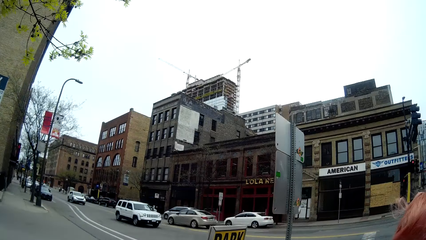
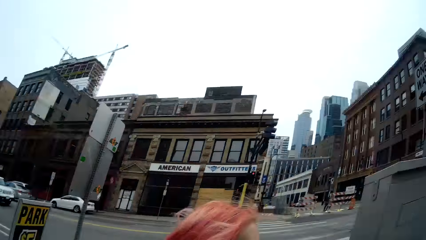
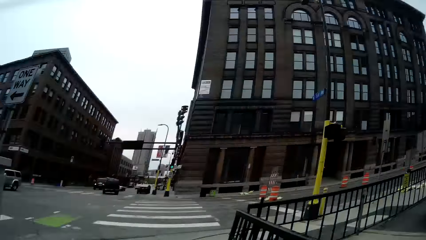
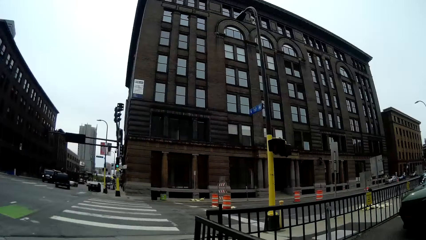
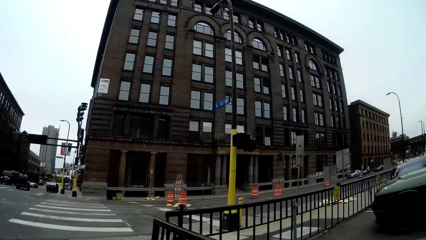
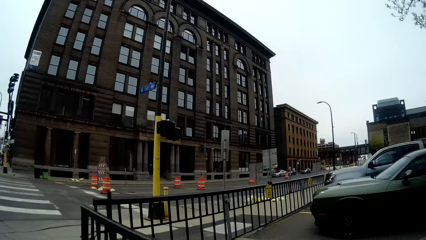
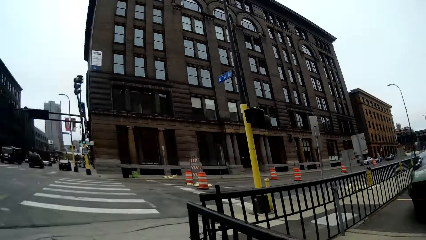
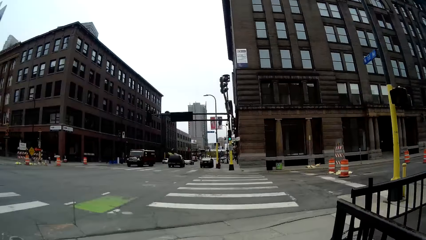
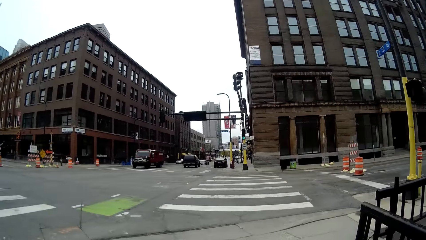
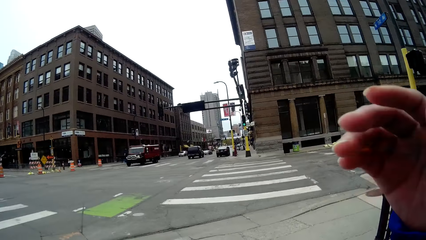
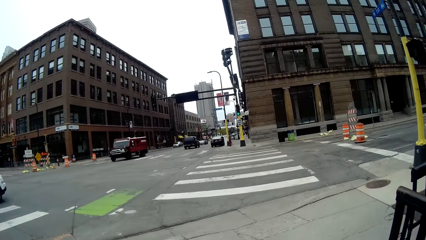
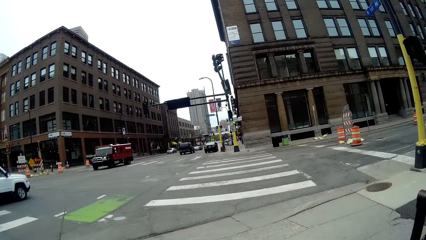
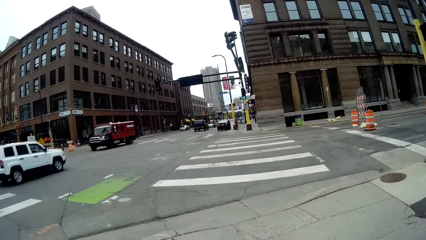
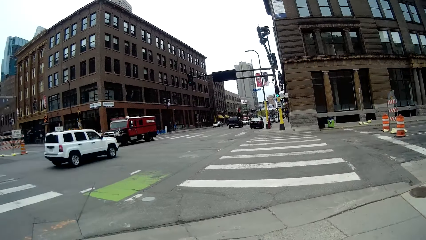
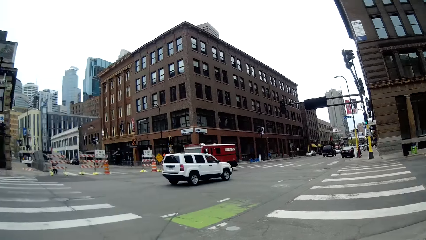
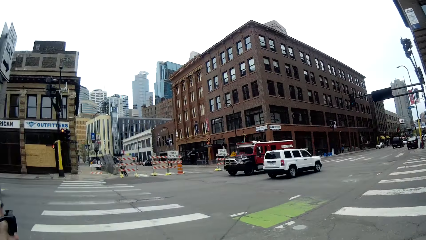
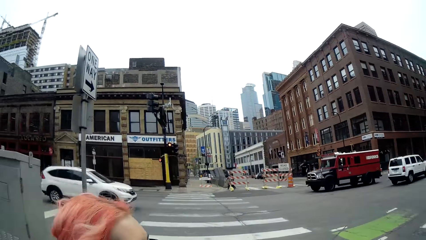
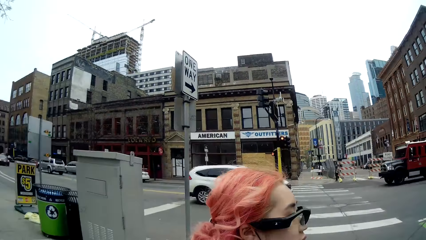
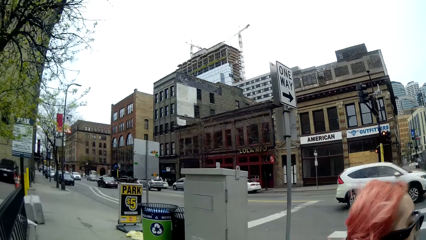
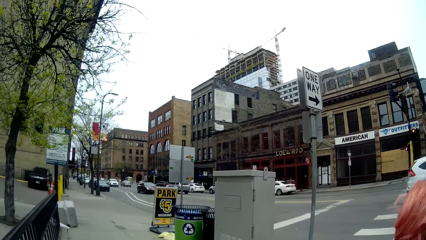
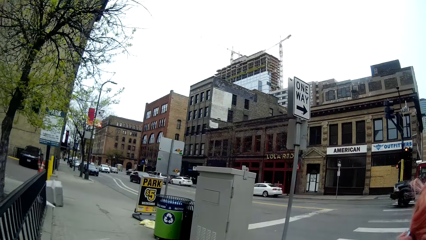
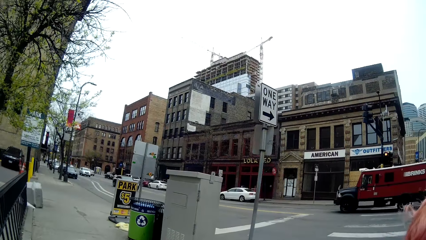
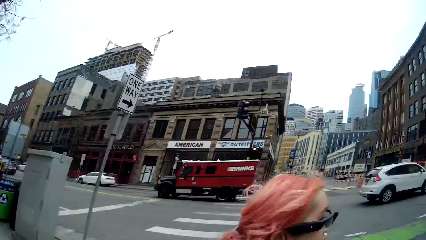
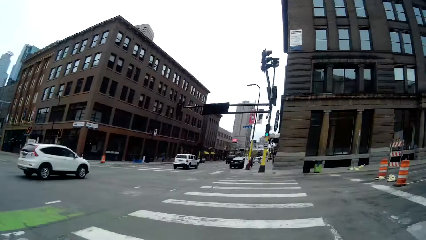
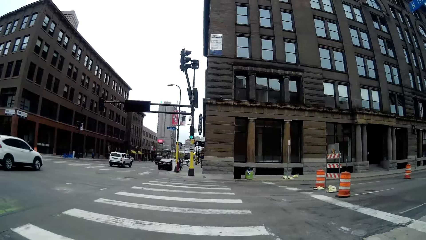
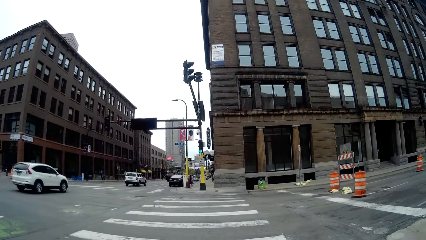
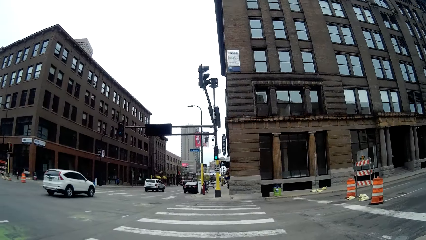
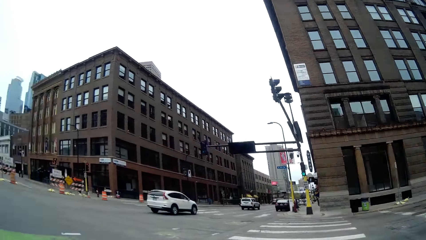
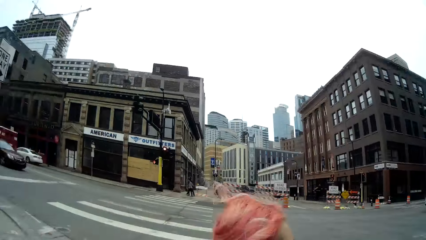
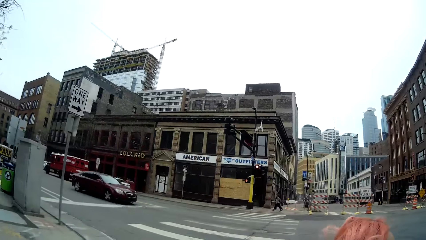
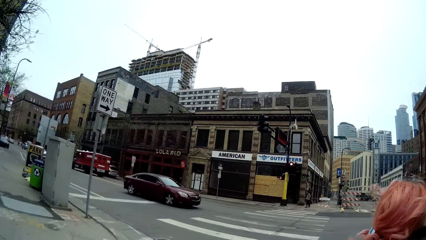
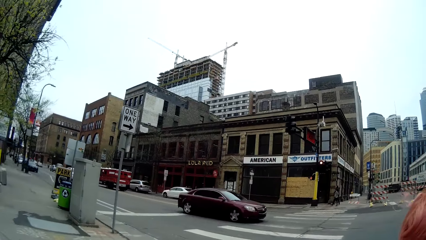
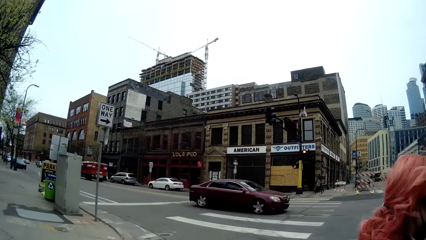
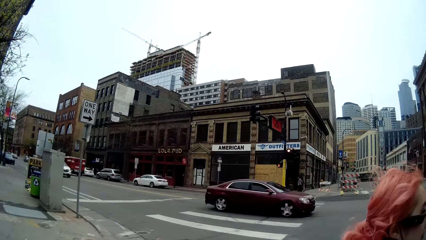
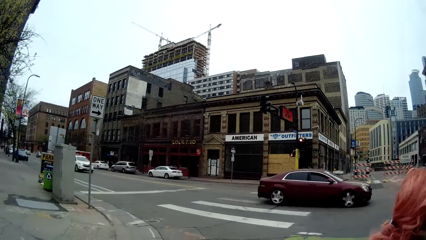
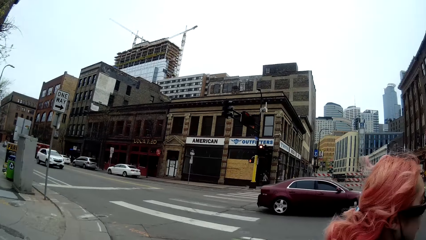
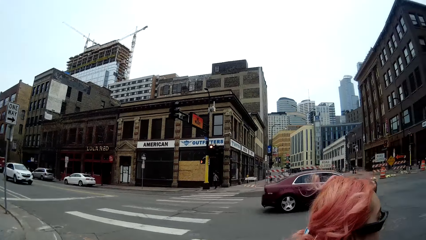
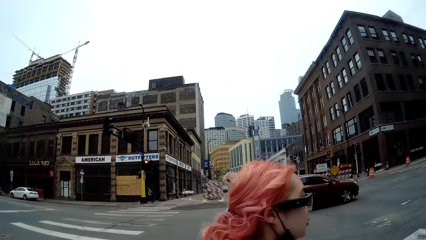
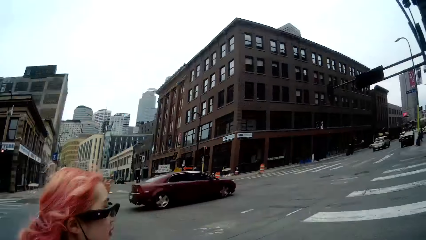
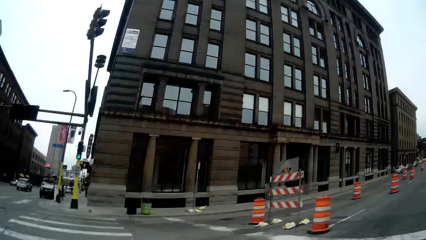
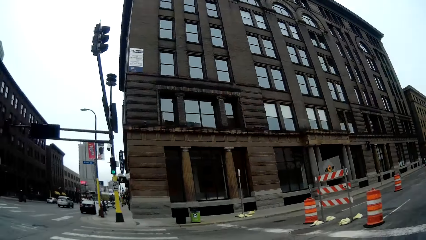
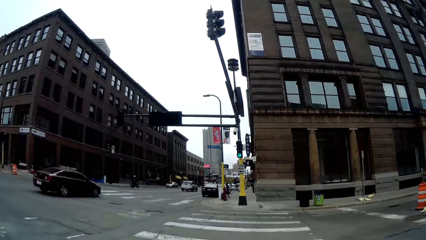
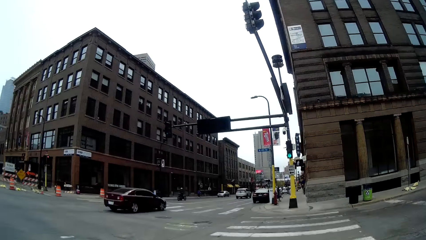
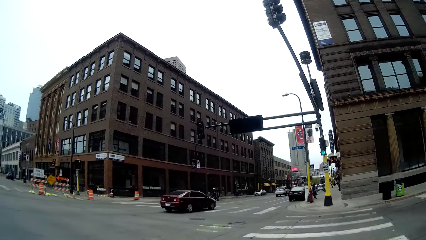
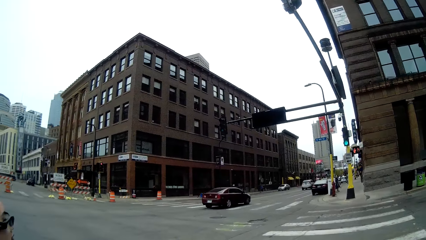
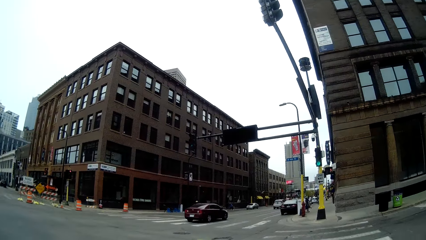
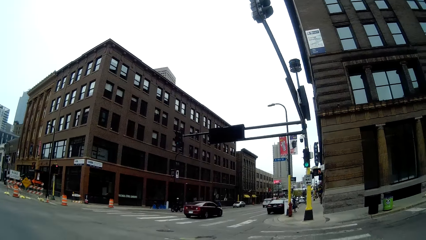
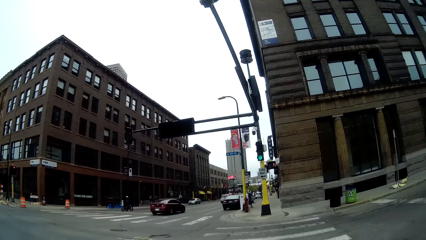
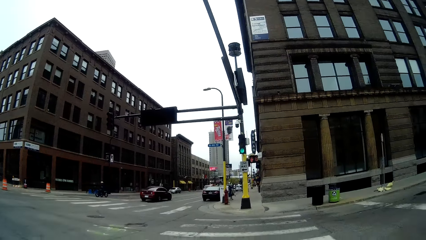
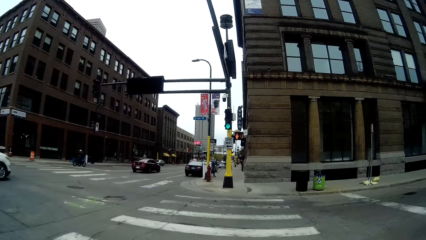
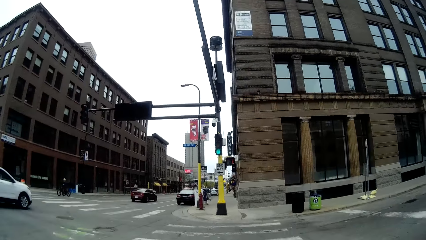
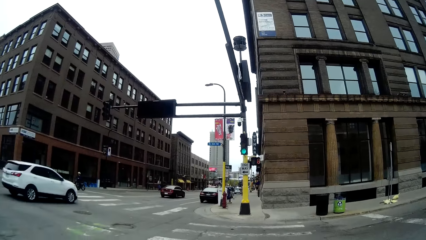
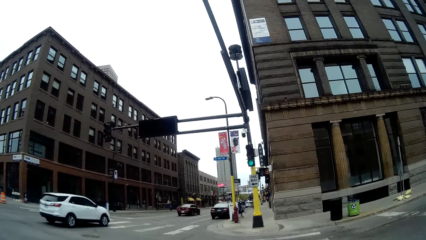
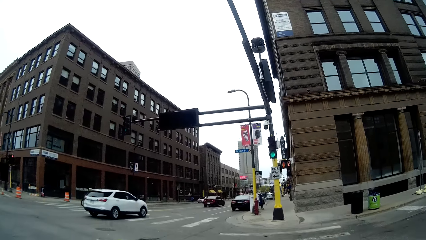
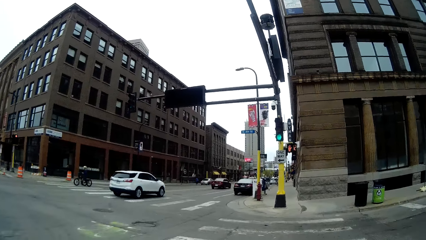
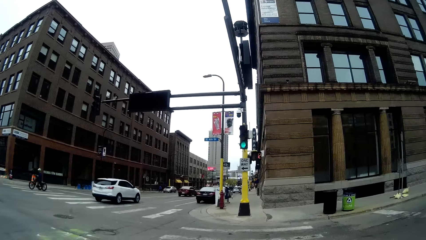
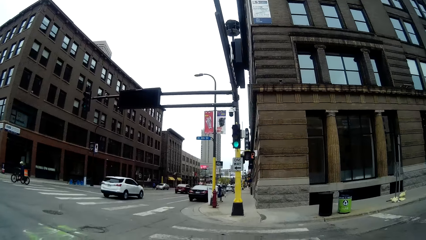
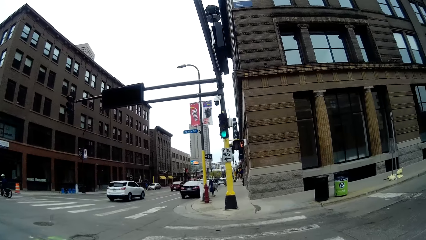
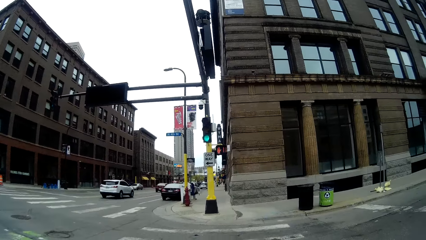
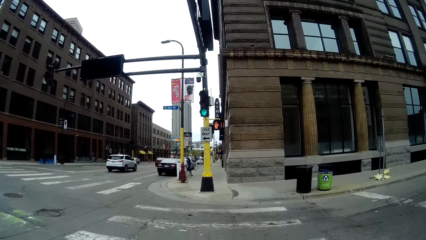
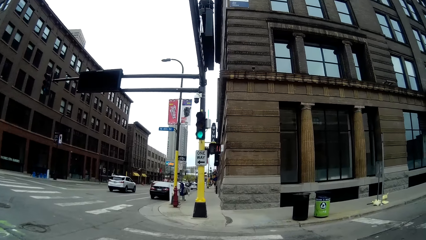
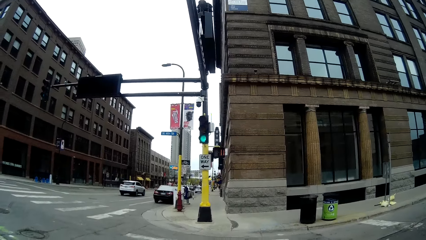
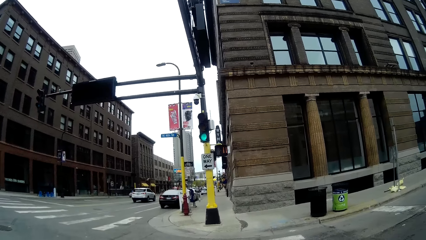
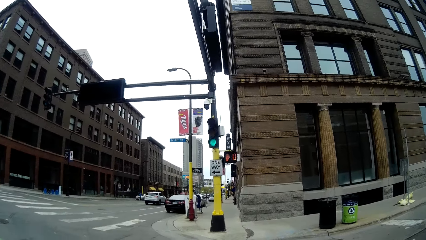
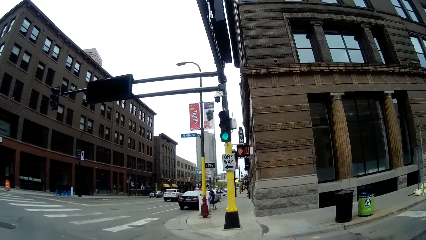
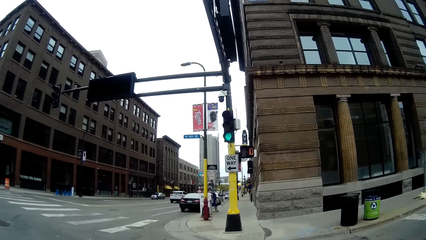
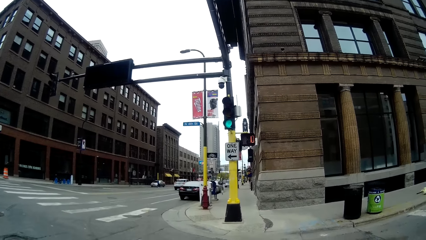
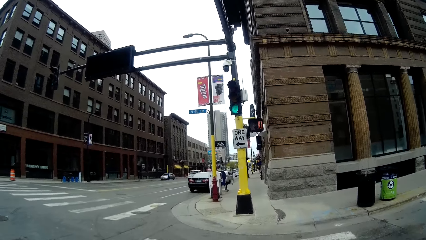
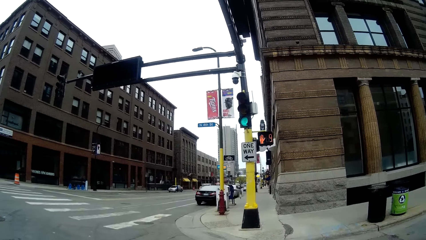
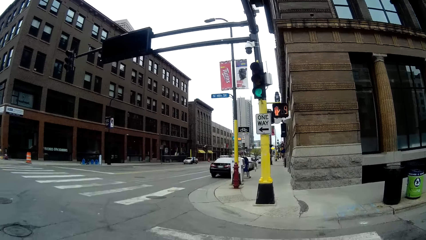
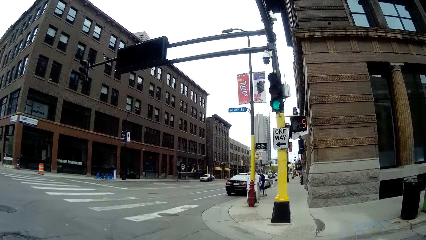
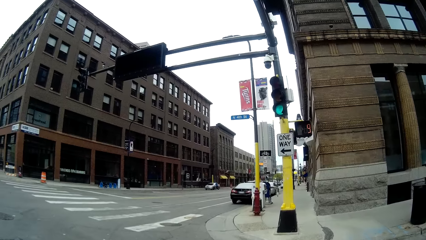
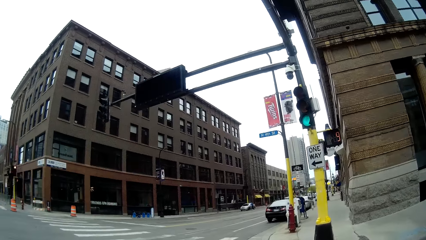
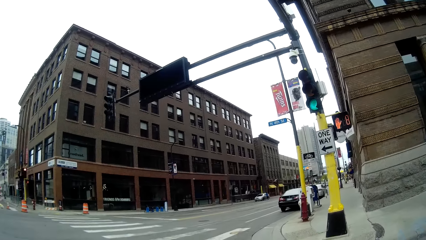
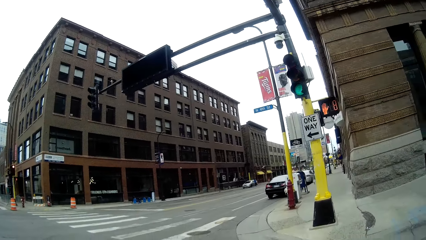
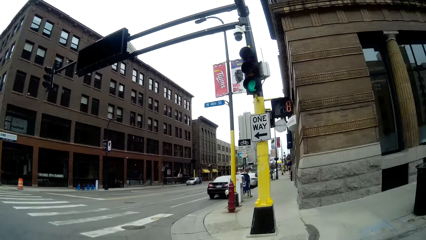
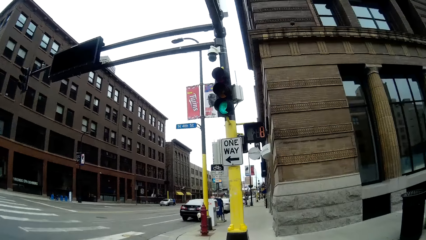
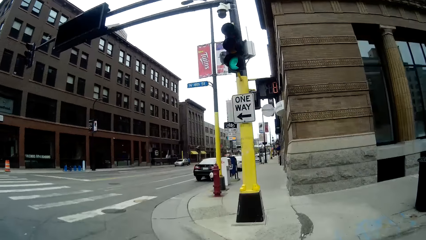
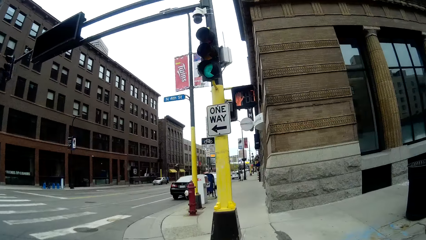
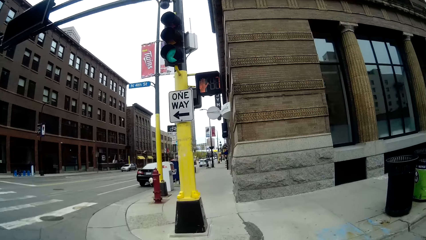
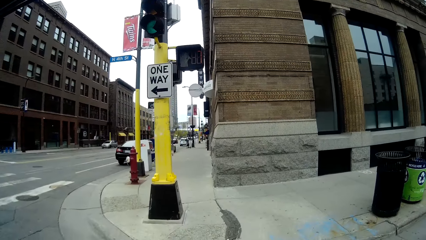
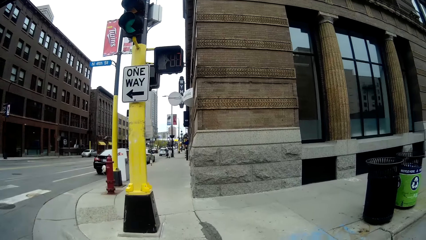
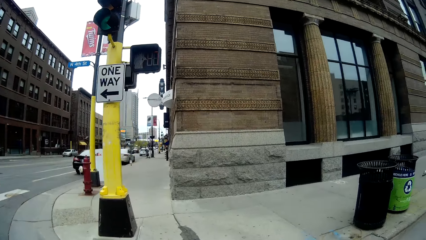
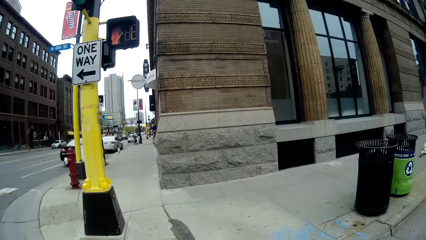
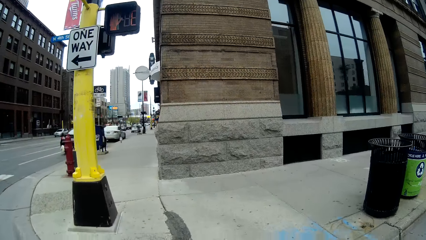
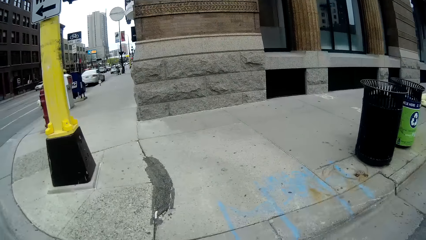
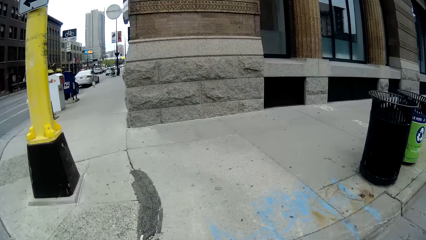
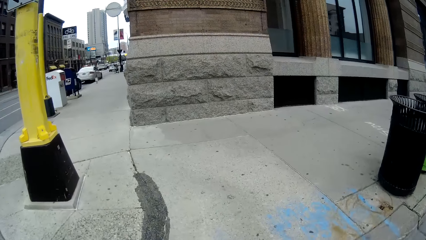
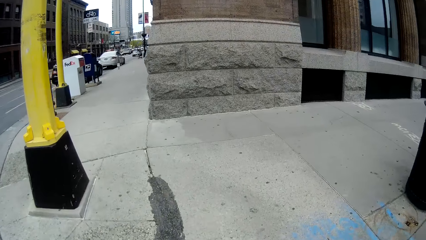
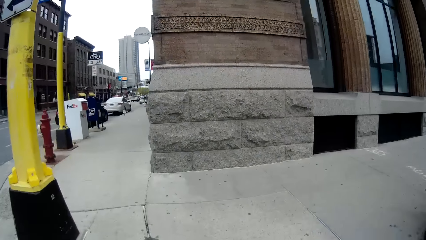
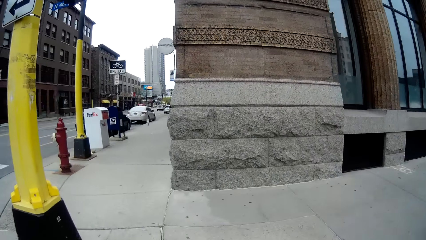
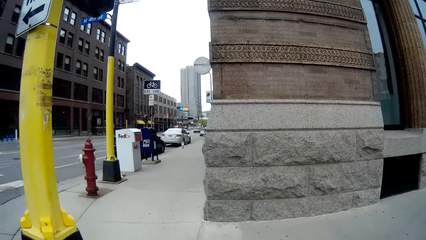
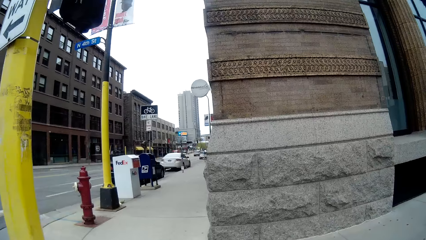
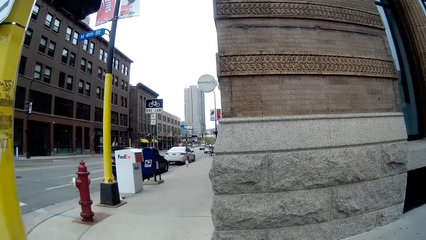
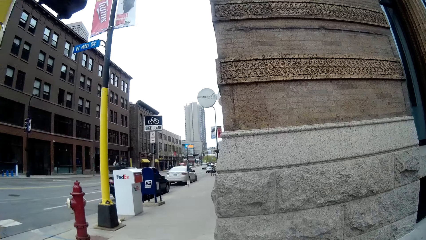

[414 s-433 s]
The camera wearer adjusts her glasses on her face with her right hand. She walks over other zebra markings to the other side of a road with the woman.
